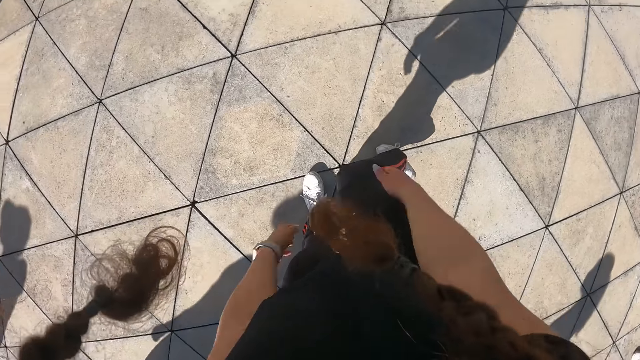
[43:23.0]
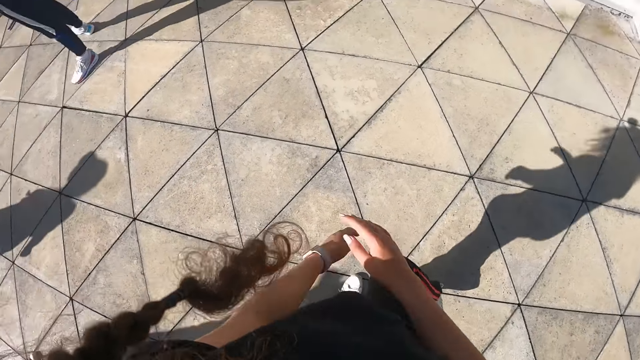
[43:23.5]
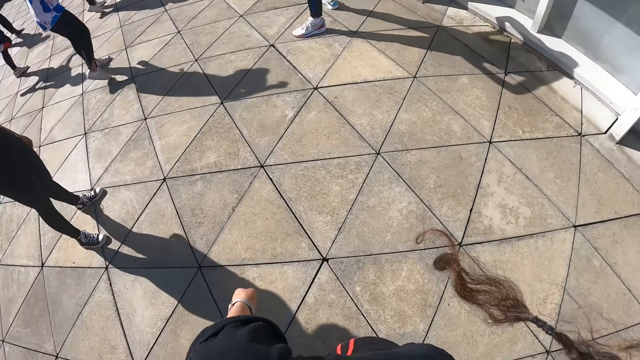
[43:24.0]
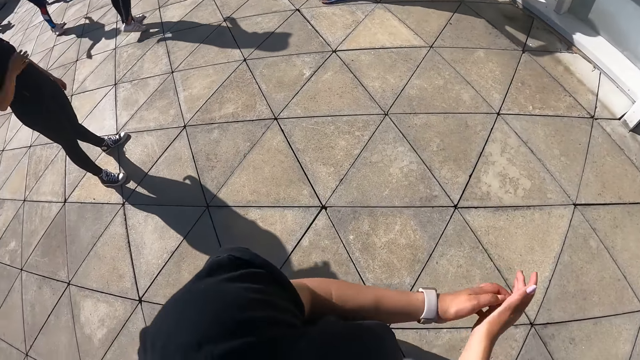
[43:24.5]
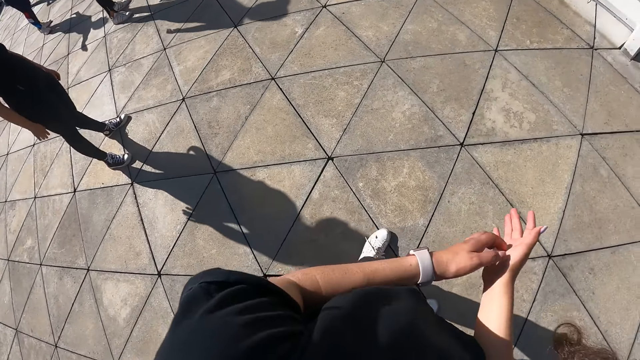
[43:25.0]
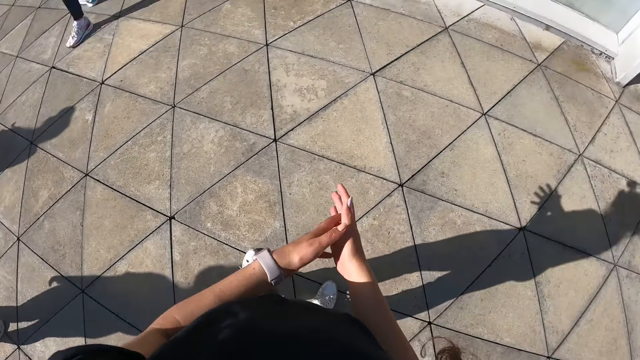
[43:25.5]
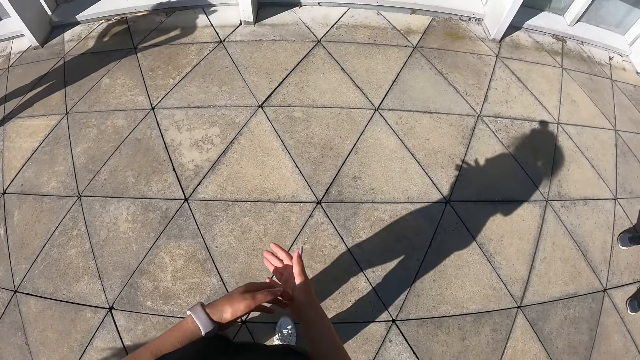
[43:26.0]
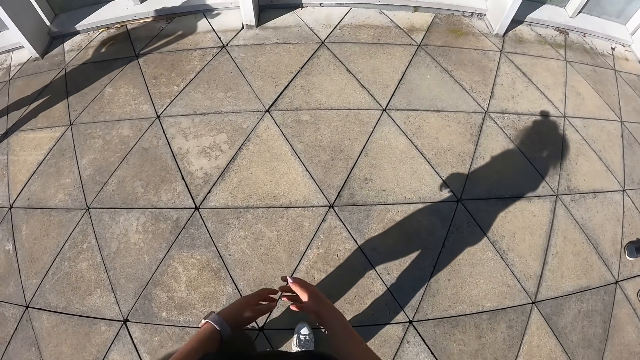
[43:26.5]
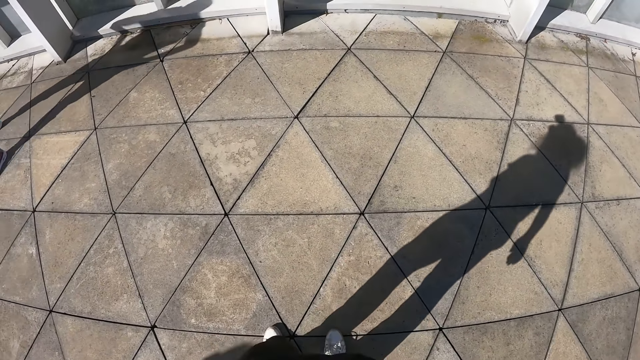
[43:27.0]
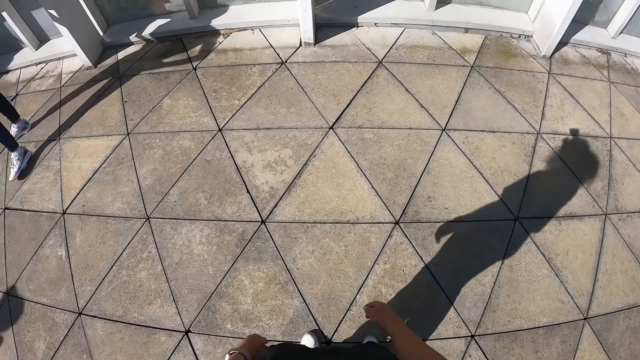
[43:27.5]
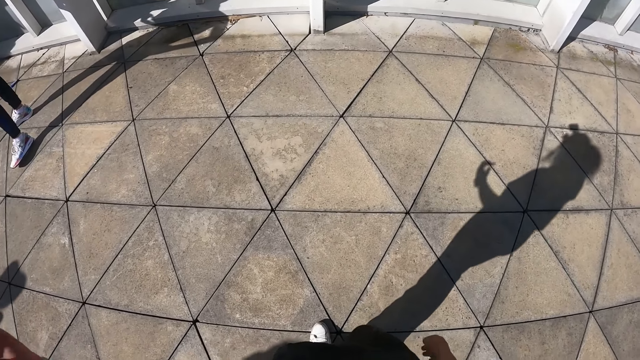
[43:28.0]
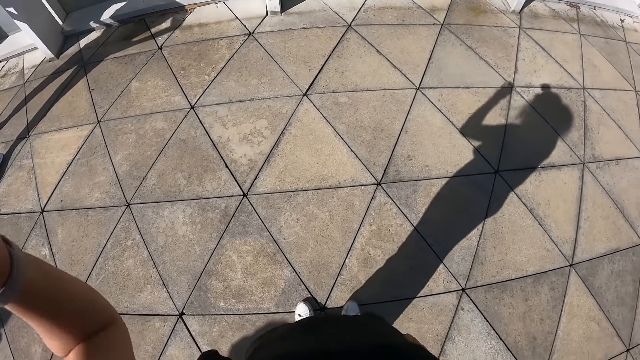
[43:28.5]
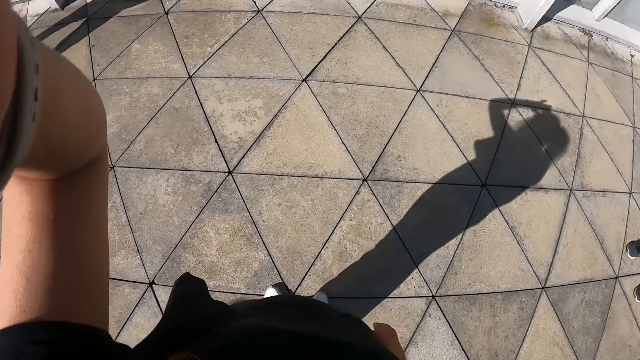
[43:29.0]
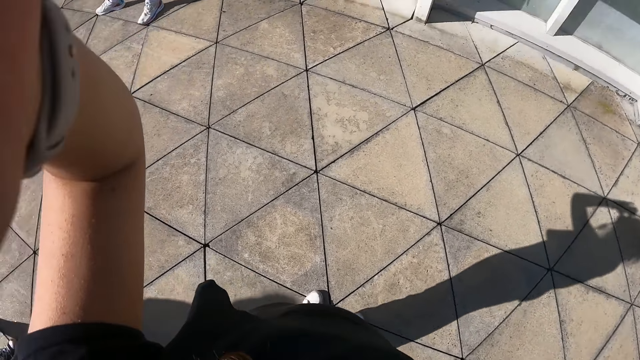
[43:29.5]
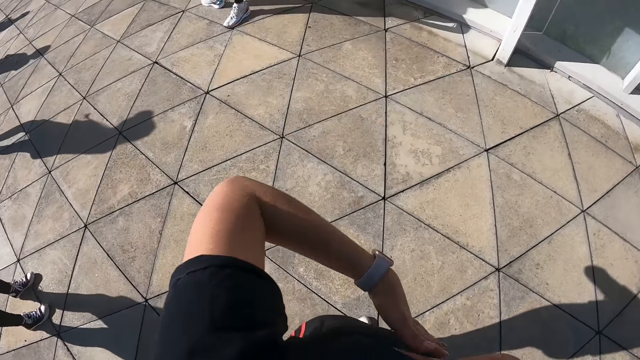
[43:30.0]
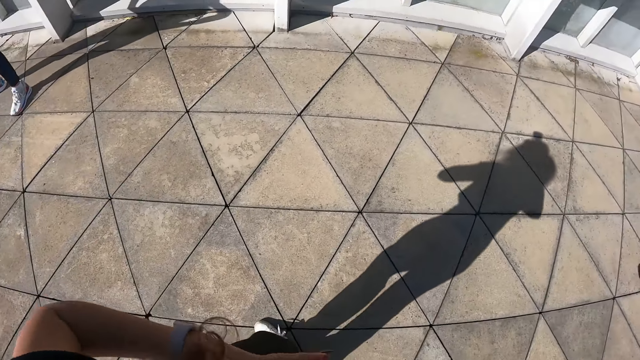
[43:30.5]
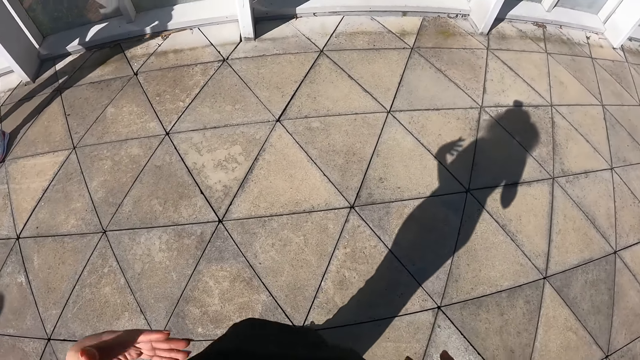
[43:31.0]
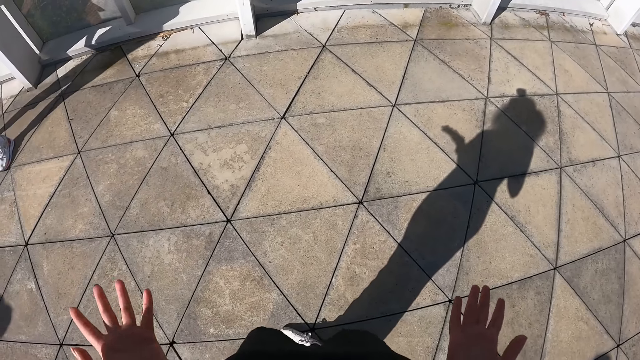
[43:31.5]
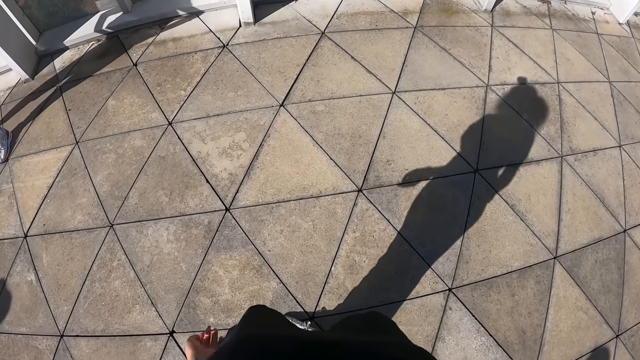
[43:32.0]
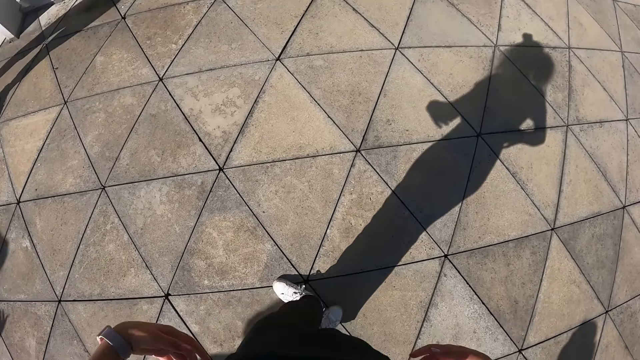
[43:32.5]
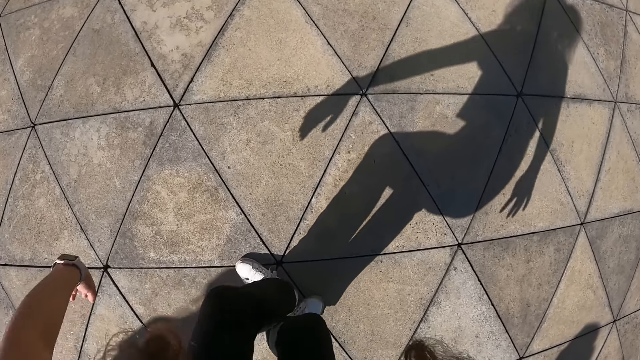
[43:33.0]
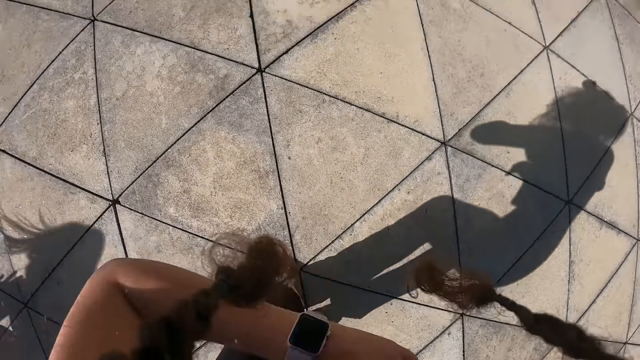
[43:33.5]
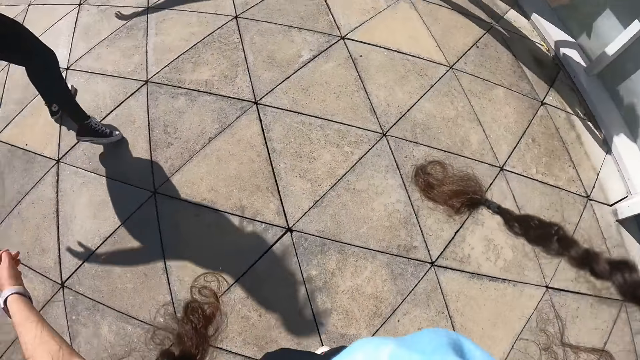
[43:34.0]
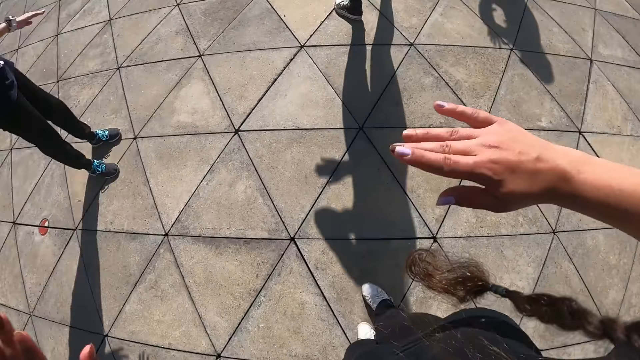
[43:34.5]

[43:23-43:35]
The camera wearer scratches her right hand with her left hand. She dances with the group of people.

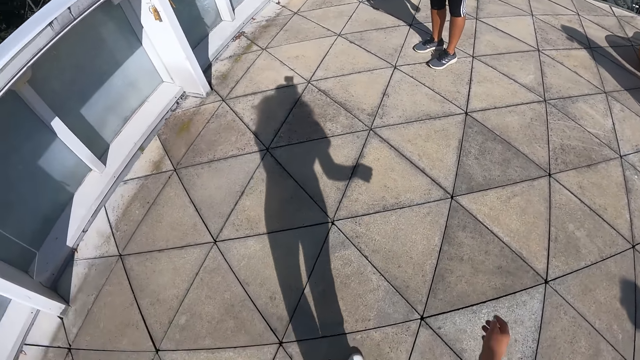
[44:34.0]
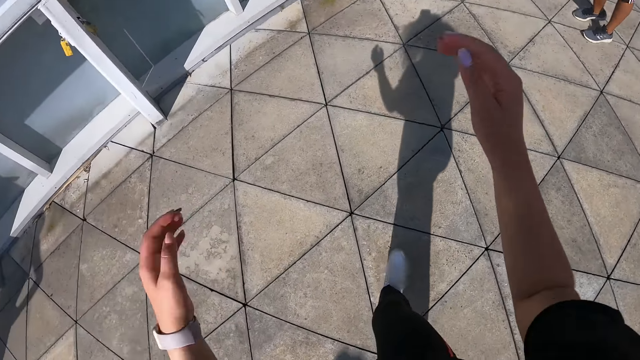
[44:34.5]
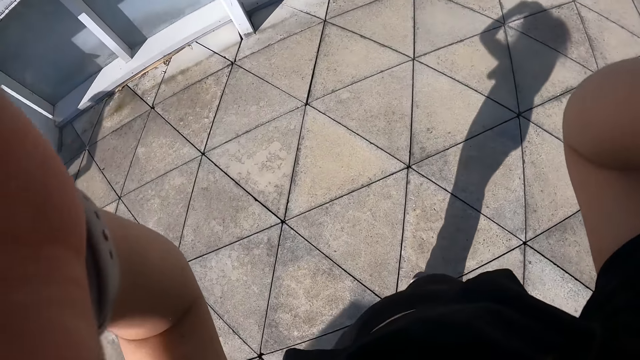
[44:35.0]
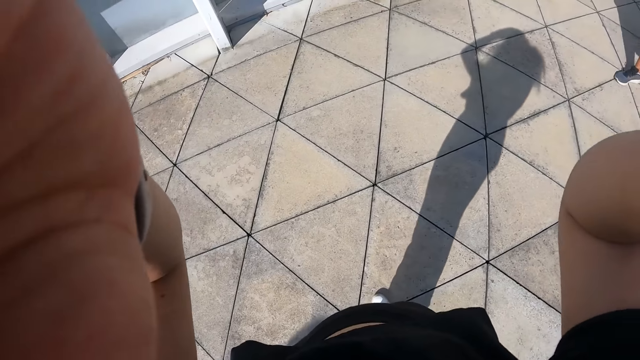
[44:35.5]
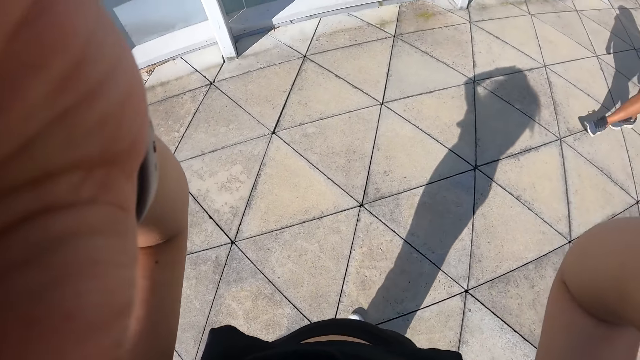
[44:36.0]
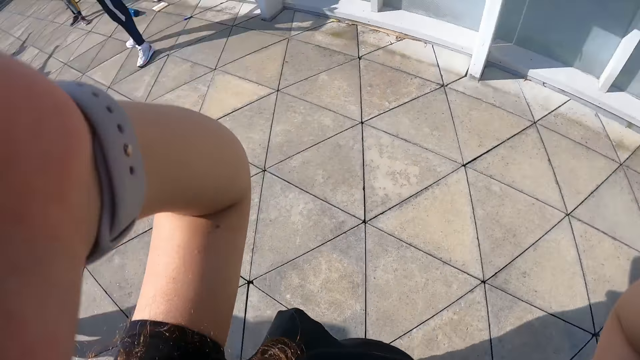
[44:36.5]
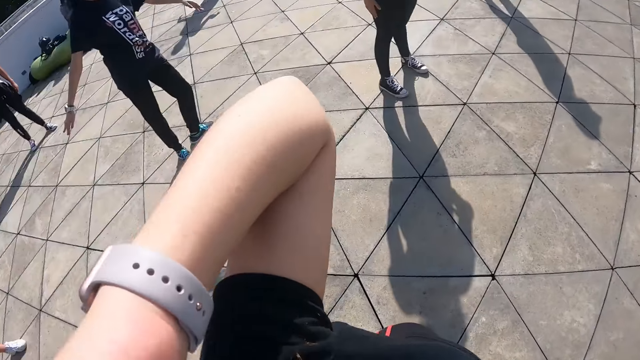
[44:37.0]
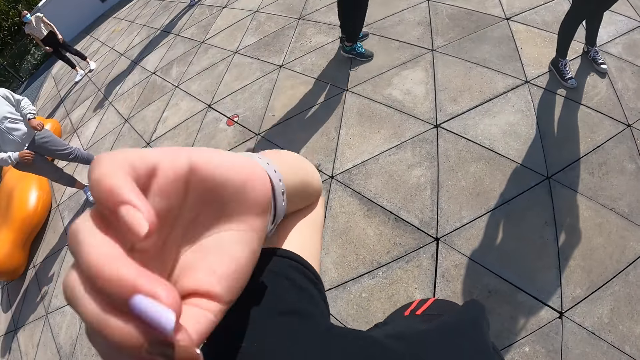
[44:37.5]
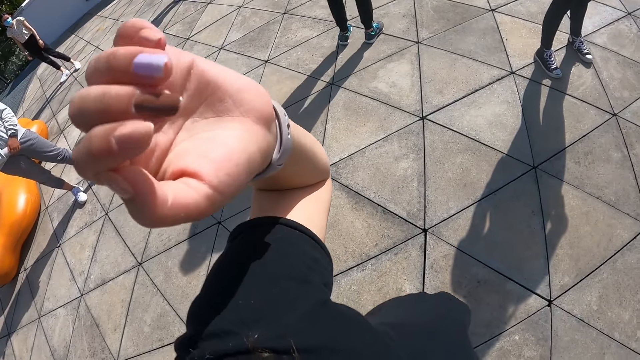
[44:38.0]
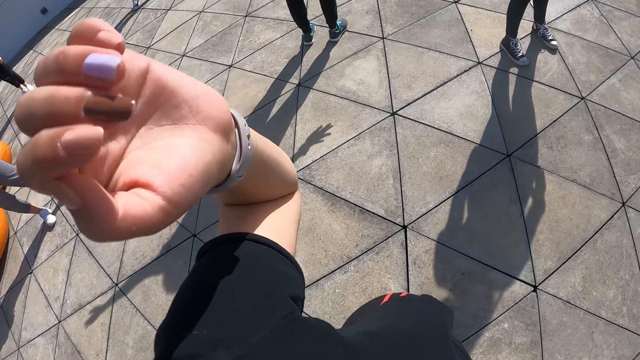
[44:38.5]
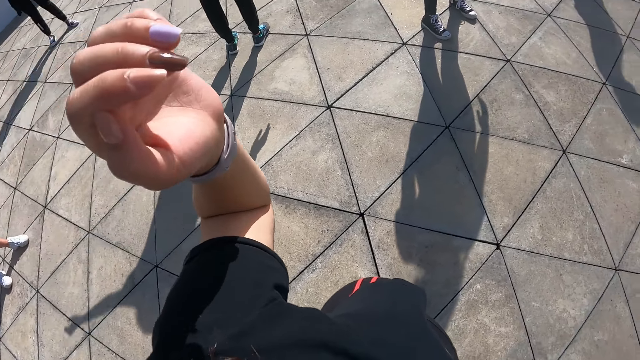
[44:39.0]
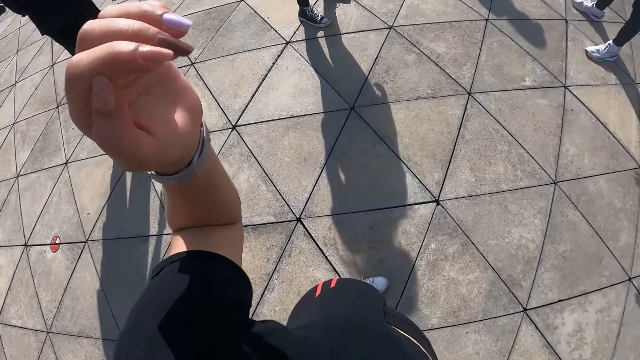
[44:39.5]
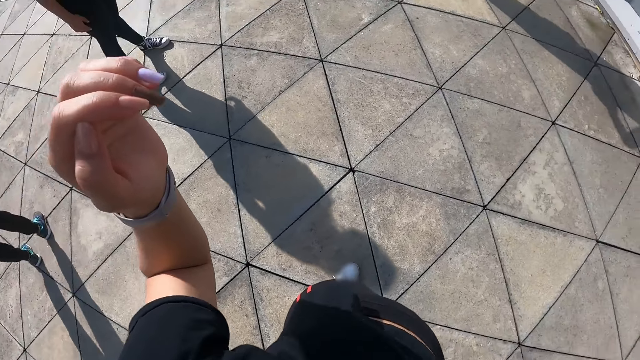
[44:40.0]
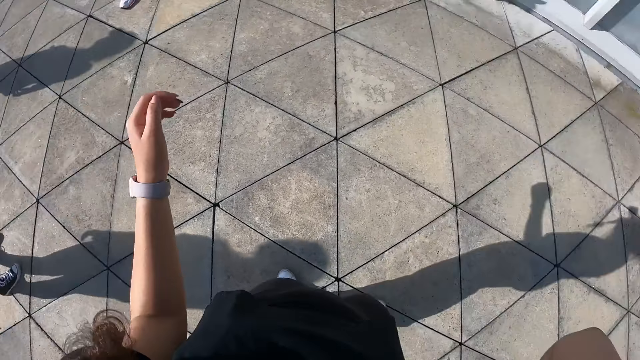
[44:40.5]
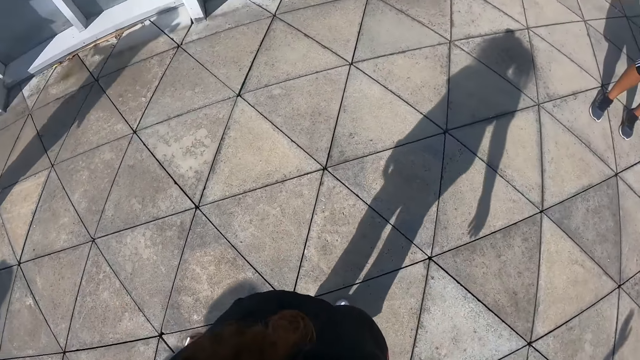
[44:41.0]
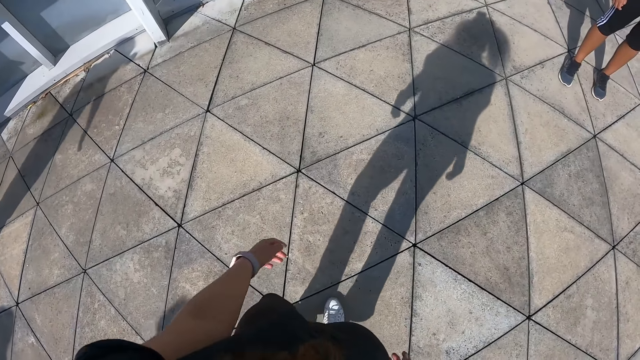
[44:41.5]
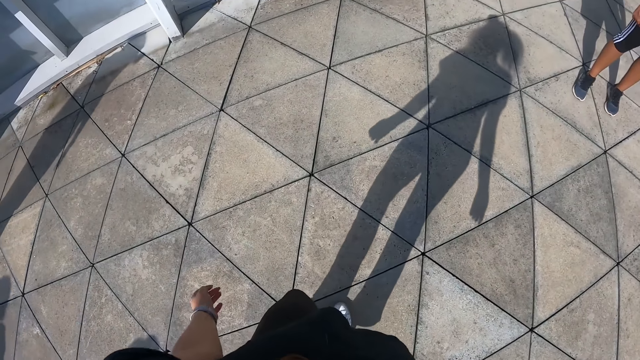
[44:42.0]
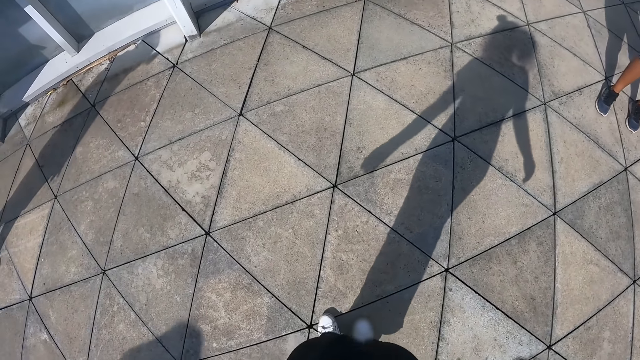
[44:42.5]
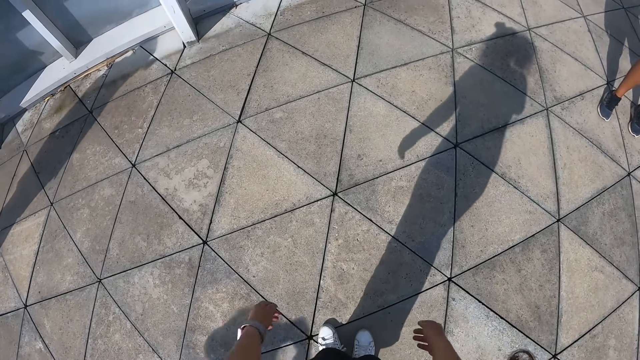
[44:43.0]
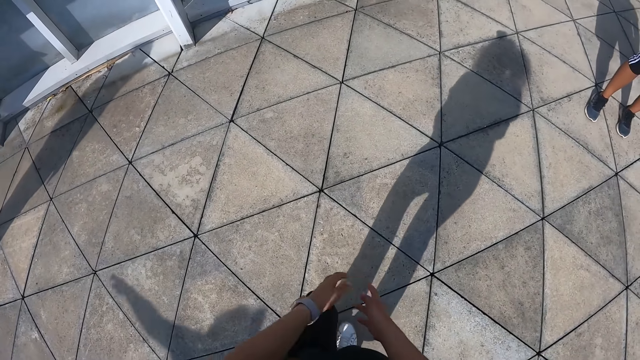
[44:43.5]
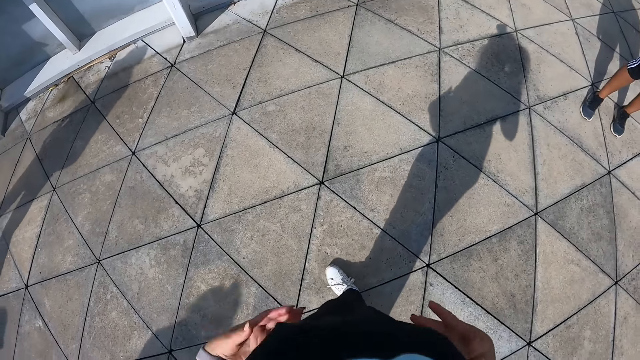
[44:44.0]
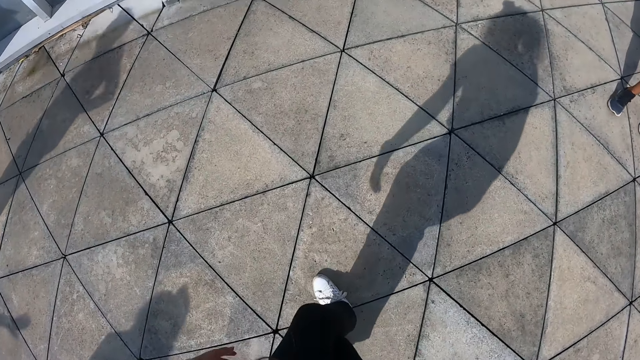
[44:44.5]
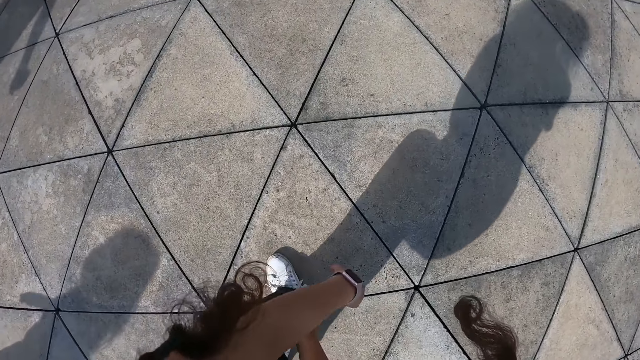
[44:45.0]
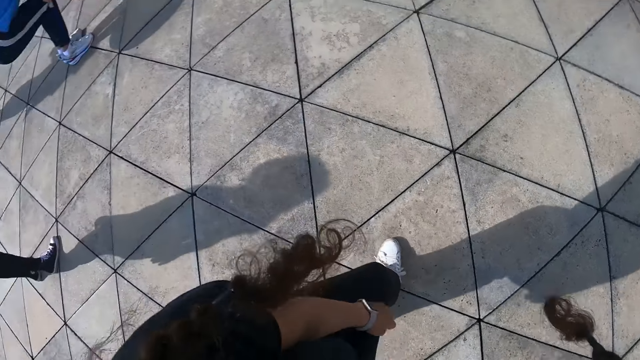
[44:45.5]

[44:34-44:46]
The camera wearer adjusts the camera. They dance.
